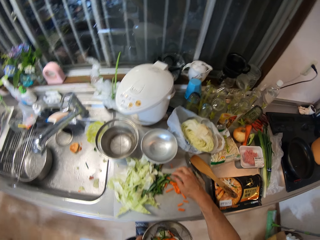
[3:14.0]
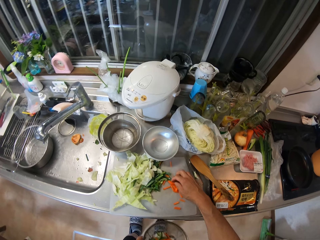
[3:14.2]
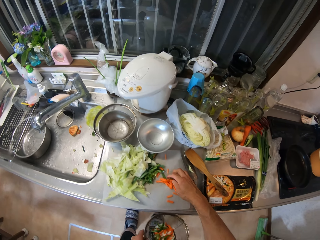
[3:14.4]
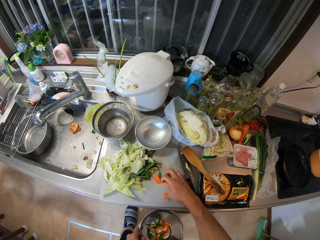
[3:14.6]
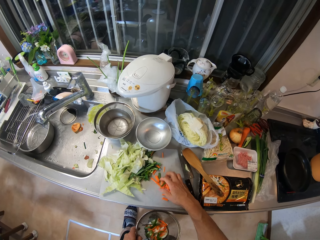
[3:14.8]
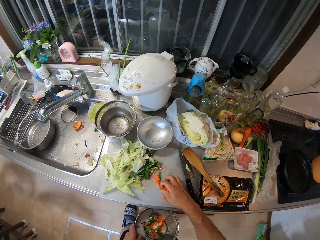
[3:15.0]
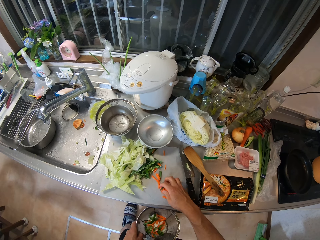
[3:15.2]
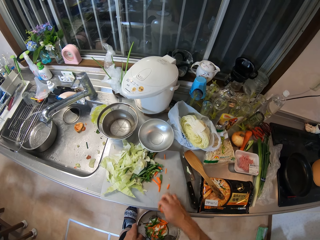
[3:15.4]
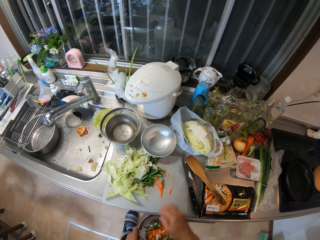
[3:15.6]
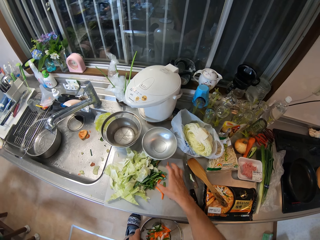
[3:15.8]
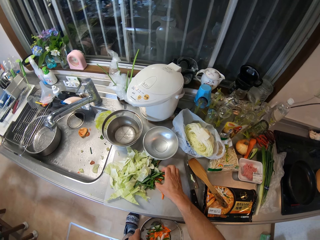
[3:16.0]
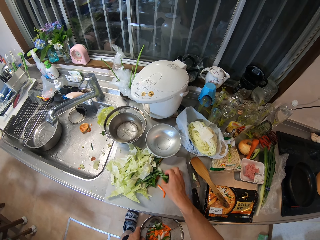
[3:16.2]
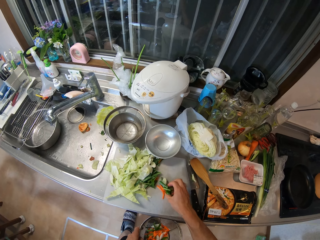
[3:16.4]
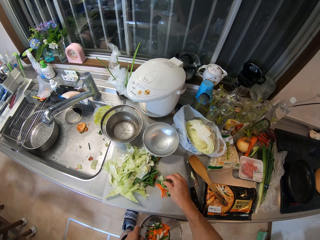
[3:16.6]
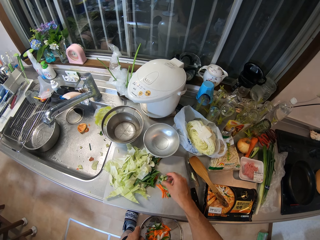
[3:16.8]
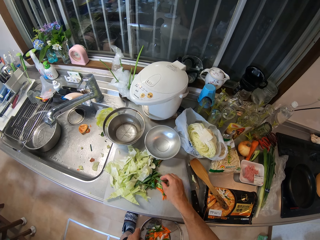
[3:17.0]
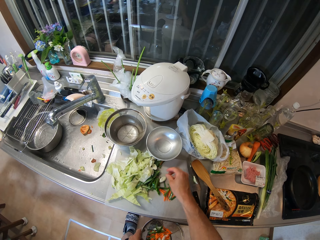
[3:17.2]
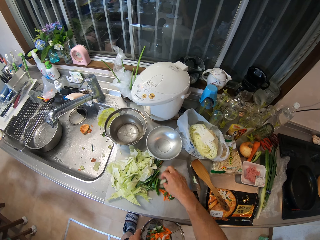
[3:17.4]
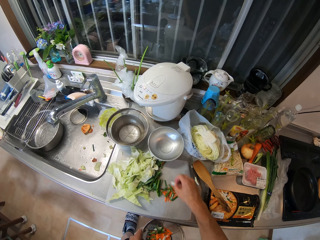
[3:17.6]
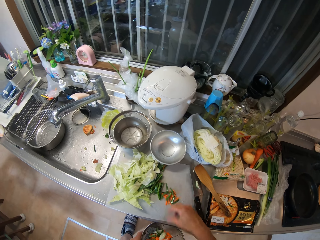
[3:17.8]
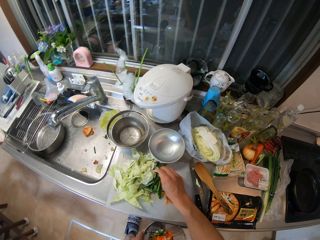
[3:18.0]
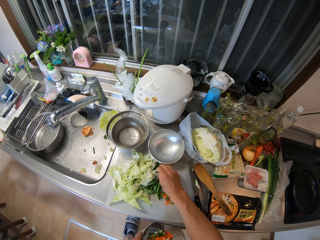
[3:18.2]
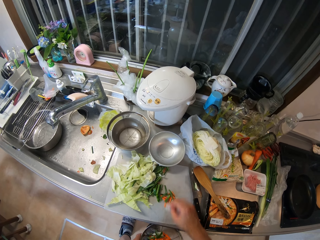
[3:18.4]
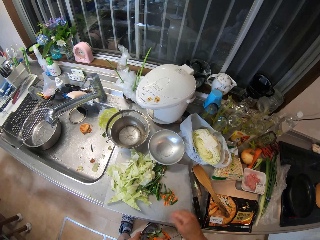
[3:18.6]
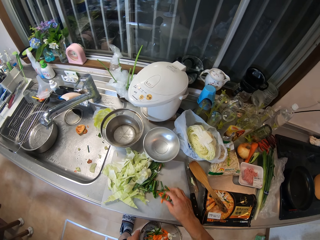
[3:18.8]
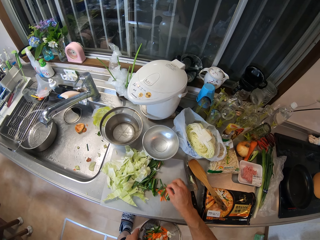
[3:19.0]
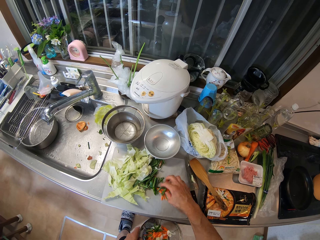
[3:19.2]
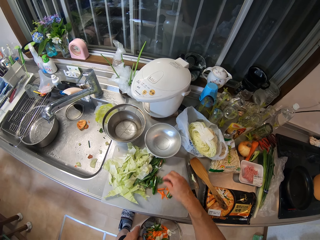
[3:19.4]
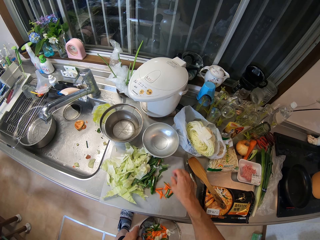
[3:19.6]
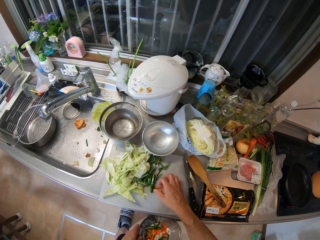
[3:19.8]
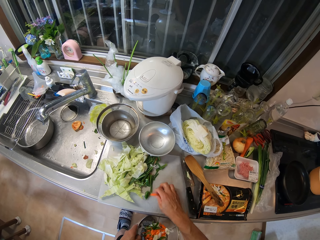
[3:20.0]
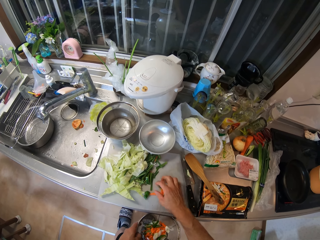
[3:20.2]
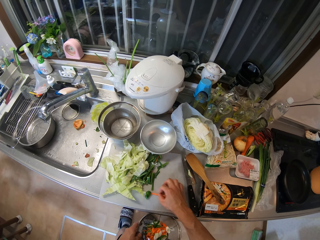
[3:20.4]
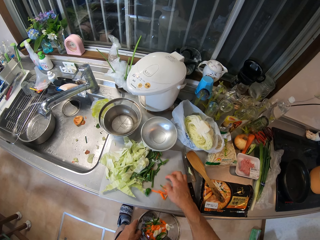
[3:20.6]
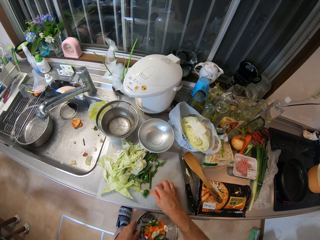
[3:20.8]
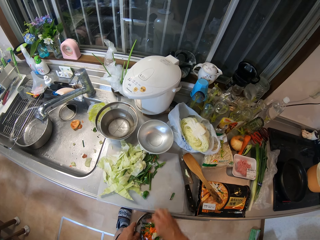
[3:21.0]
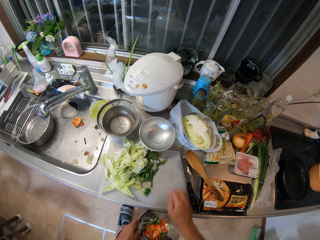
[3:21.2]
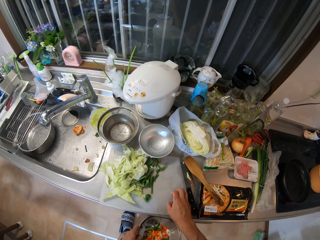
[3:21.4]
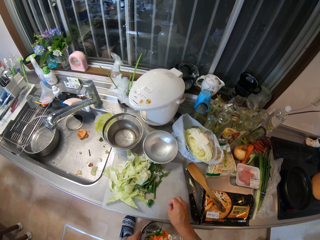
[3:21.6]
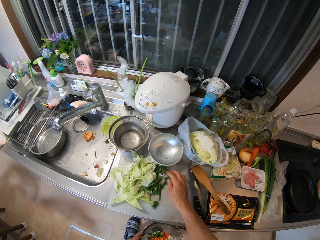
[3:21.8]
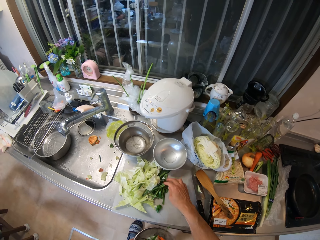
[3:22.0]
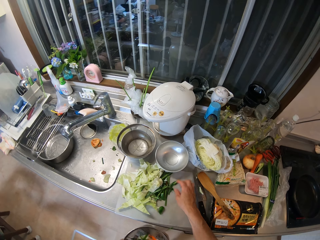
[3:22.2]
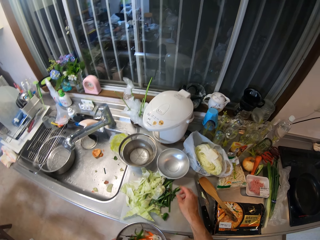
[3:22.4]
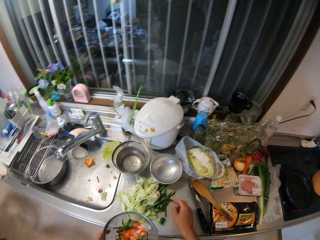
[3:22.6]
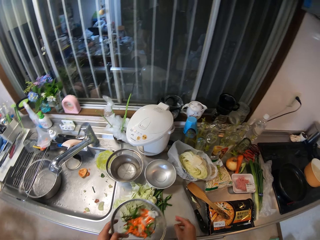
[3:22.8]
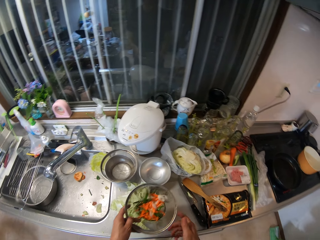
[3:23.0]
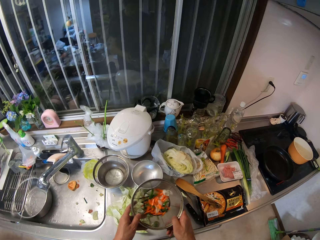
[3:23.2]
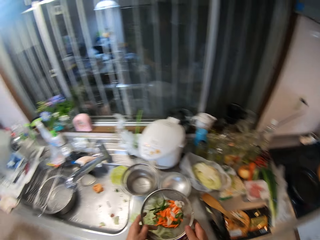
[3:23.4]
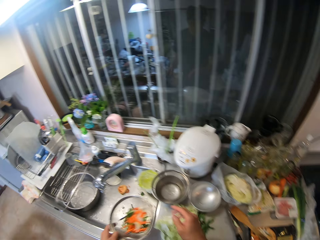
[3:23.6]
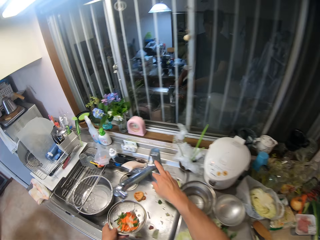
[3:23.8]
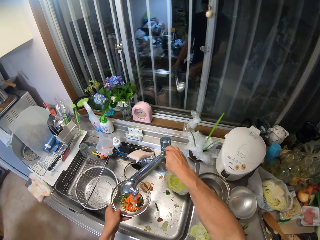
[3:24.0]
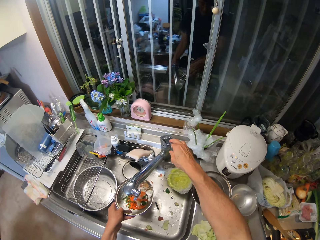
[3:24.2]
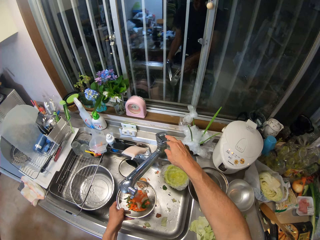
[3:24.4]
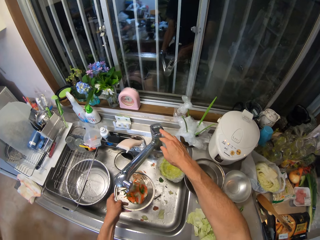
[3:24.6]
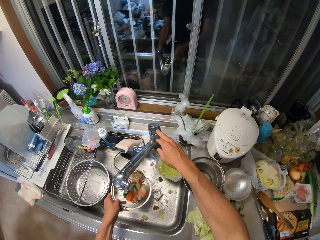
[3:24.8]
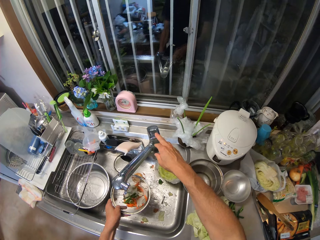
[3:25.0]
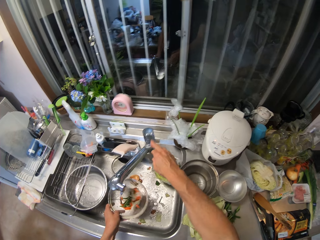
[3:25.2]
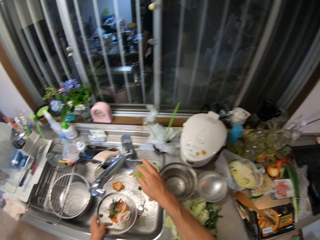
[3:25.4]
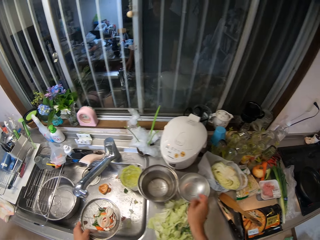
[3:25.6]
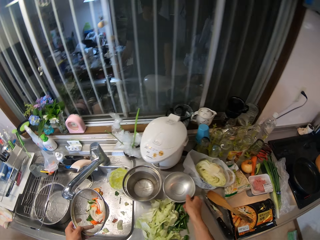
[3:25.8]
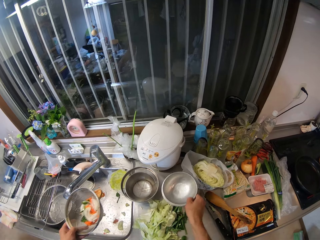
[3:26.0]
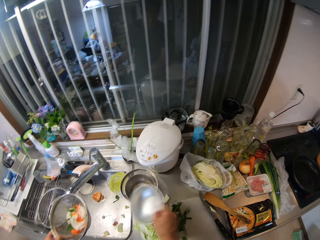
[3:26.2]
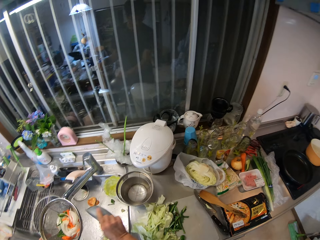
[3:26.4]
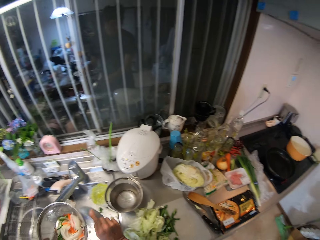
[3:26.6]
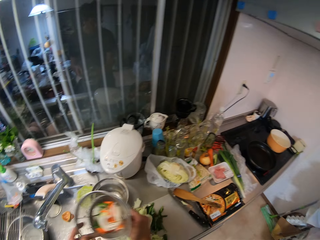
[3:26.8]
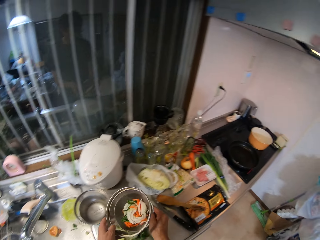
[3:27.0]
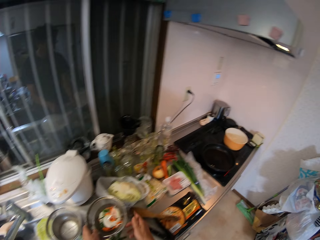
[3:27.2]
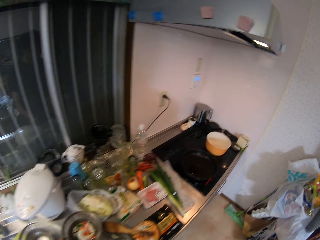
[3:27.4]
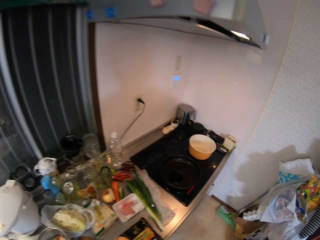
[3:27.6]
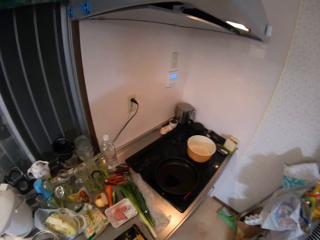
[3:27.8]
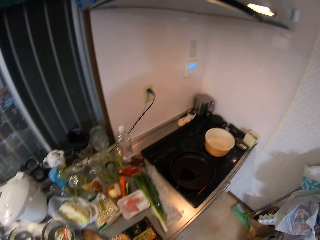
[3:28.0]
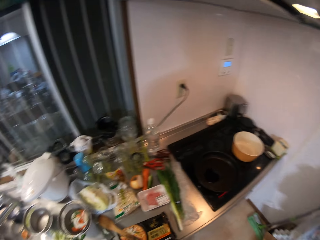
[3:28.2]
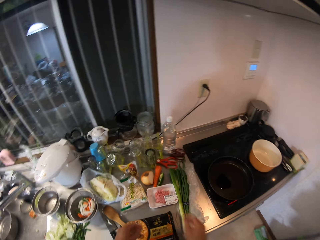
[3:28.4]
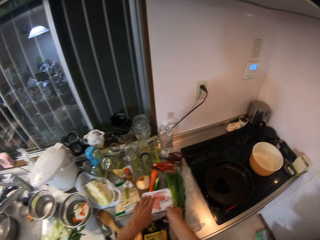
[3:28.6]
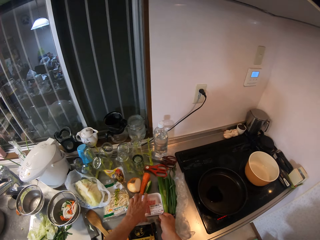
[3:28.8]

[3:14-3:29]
The camera wearer pours the carrot inside the sieve in his left hand. He packs the veggies on the cutting board with his right hand. He pours the veggies inside the sieve in his left hand. He packs the veggies on the cutting board with his right hand. He pours the veggies inside the sieve in his left hand. He packs some carrot with his right hand. He pours the carrot inside the sieve in his left hand. He adjusts the remaining veggies on the cutting board. He opens up the tap with his right hand. He washes the veggies inside the sieve. He switches off the tap with his right hand. He picks the plate on the table with his right hand. He pours the water inside the plate into the kitchen basin sink. He puts the sieve inside the plate in his hand and drops the plate on the kitchen cabinet.

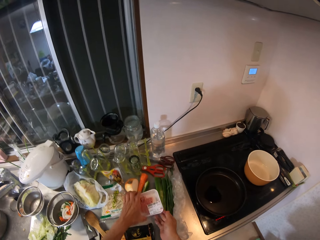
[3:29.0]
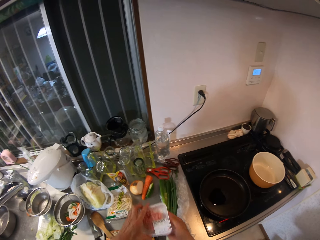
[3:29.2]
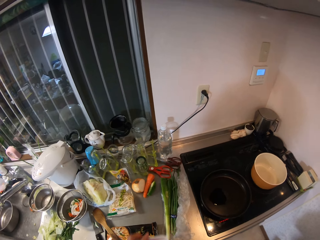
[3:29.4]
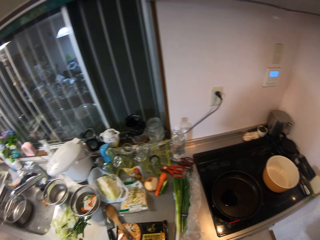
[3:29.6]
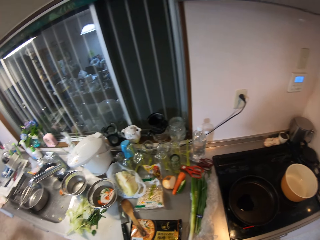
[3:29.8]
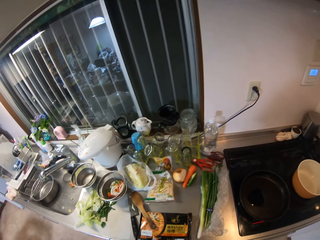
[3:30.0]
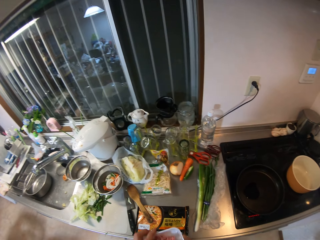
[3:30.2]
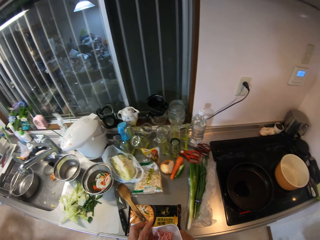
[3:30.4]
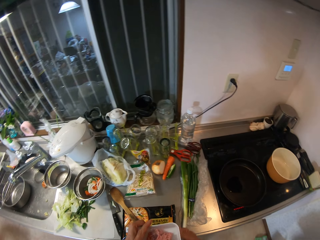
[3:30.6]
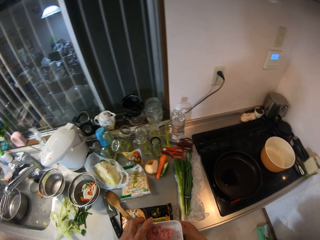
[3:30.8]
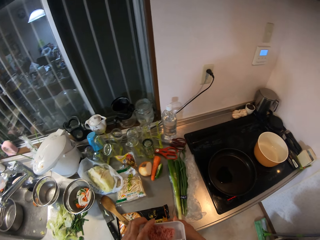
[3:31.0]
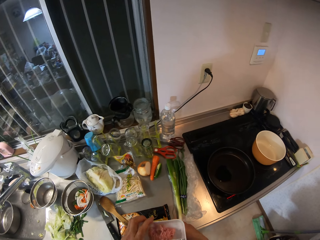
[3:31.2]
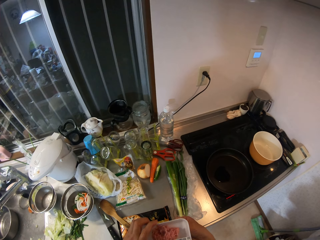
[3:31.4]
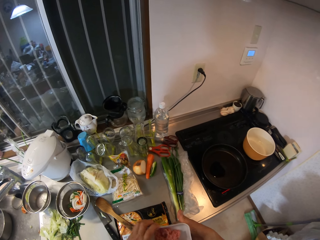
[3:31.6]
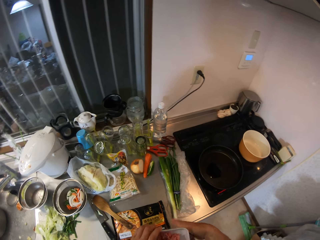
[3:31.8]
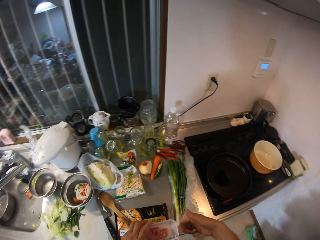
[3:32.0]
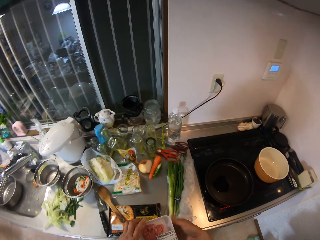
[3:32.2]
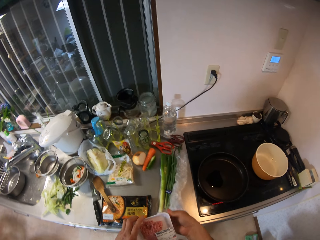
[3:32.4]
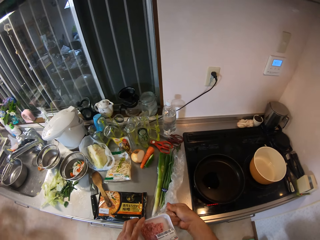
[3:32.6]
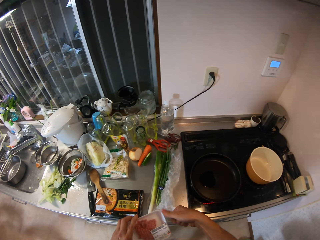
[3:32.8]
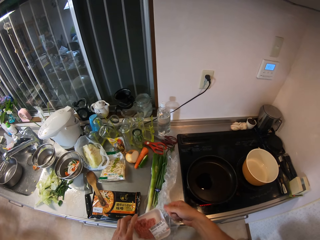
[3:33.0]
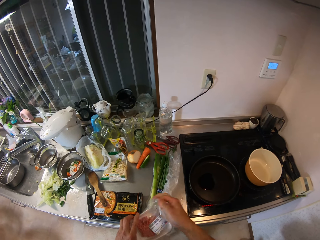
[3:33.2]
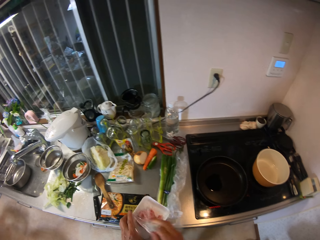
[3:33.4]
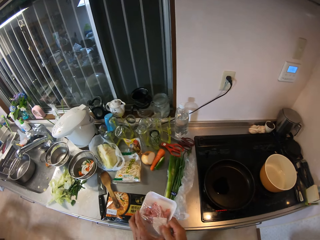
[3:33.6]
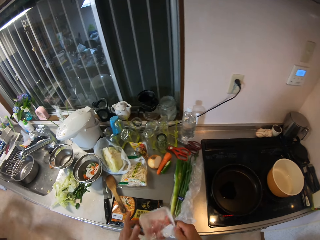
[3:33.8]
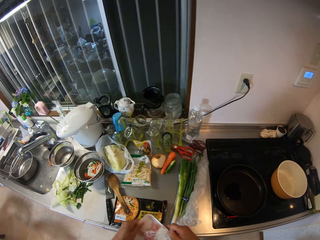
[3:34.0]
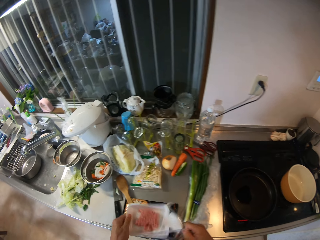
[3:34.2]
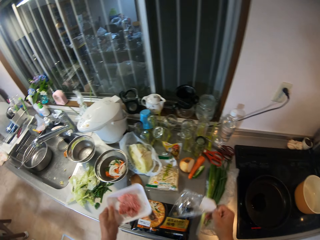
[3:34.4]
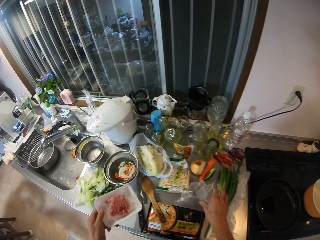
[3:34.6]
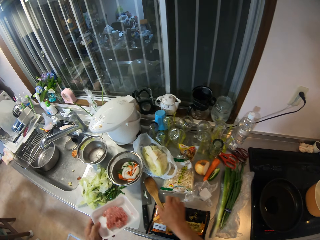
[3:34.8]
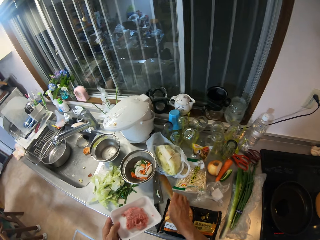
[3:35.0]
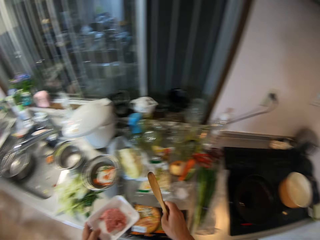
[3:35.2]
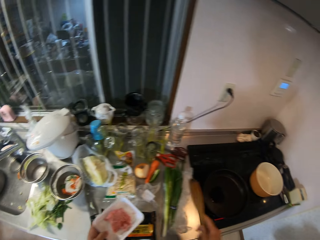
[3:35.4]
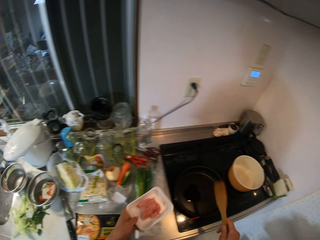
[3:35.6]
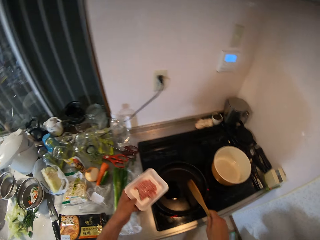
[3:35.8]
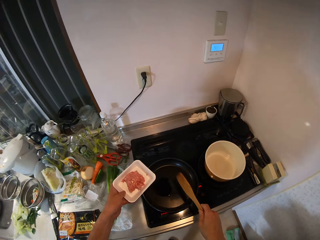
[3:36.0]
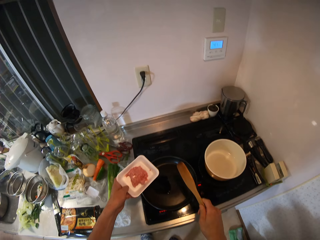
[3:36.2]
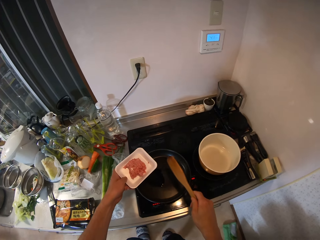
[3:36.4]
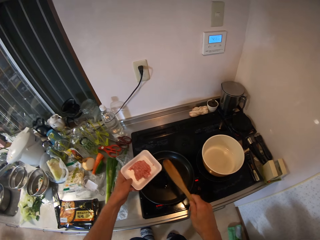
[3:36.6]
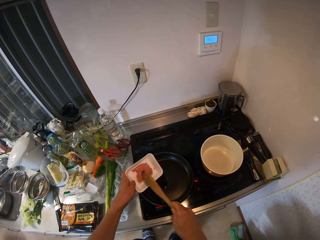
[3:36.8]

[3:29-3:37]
The camera wearer picks a pack of ground beef on the kitchen cabinet. He opens up the pack of ground beef in his hand. He removes the foil from the ground beef. He drops the nylon from the pack of ground beef on the kitchen cabinet. He picks up the spatula on the kitchen cabinet.
